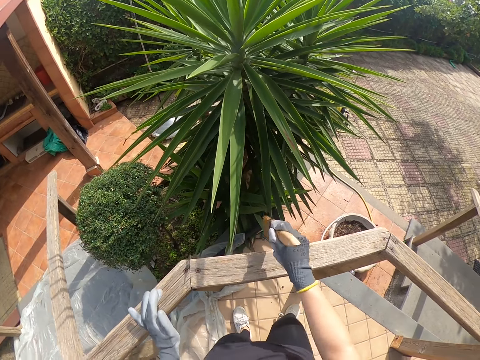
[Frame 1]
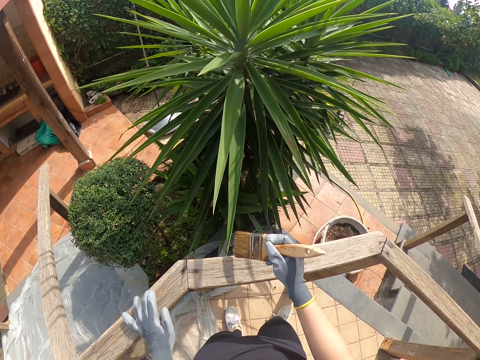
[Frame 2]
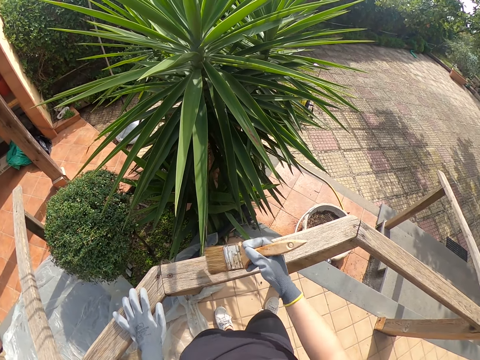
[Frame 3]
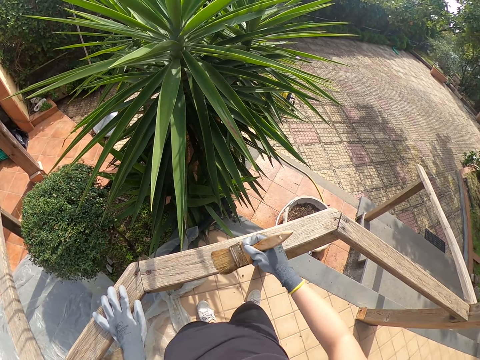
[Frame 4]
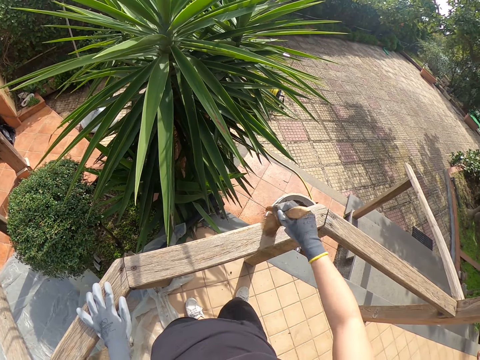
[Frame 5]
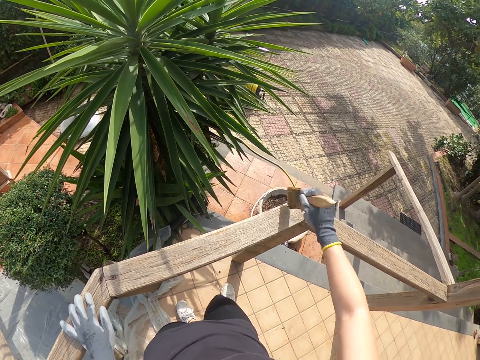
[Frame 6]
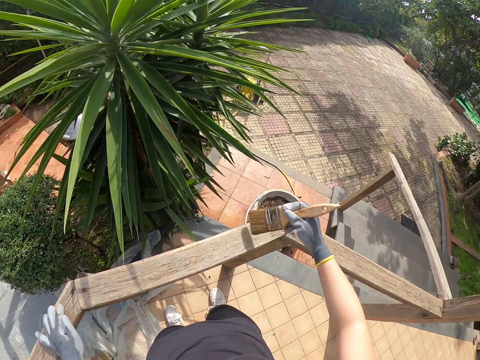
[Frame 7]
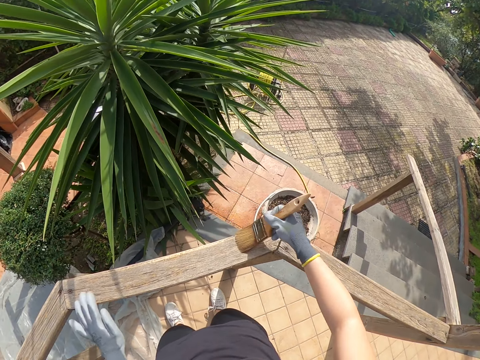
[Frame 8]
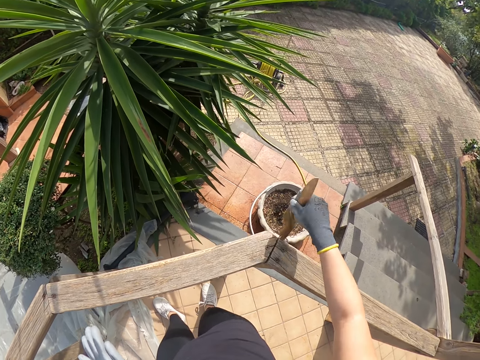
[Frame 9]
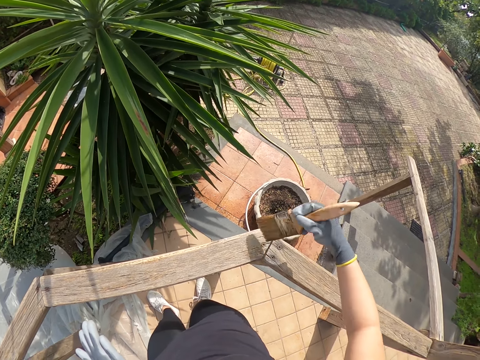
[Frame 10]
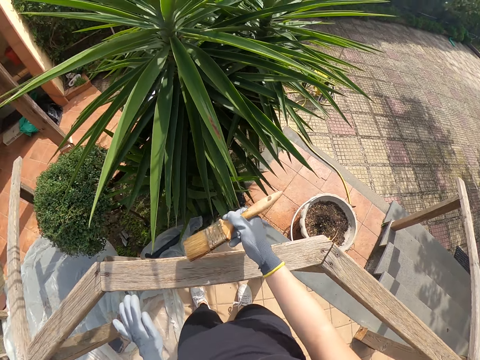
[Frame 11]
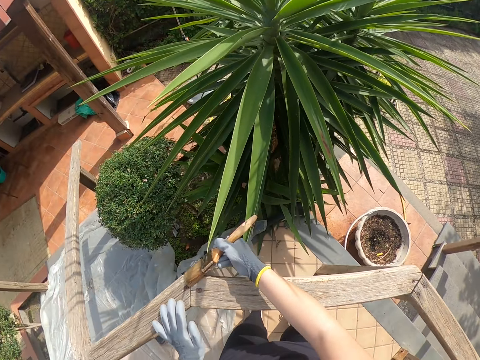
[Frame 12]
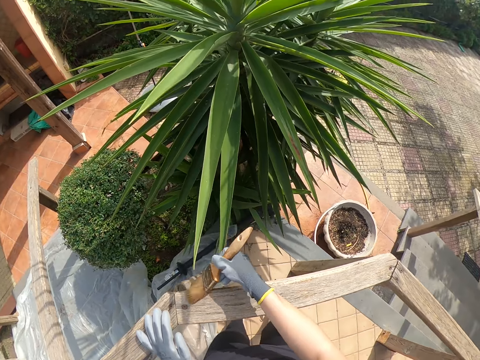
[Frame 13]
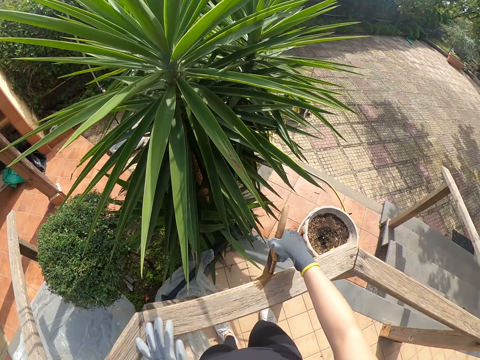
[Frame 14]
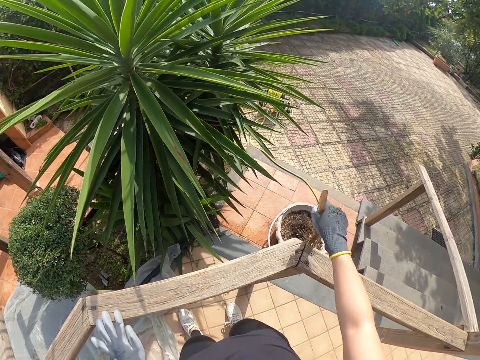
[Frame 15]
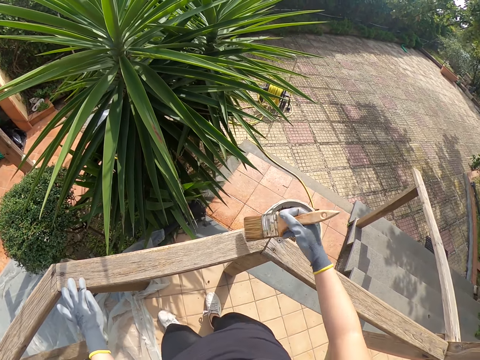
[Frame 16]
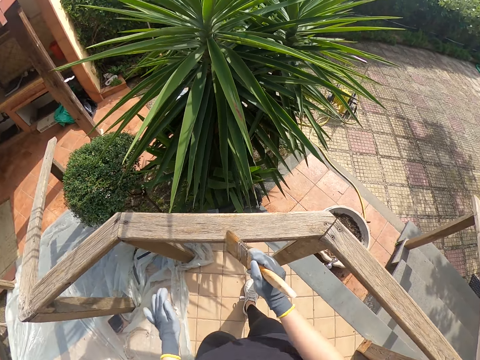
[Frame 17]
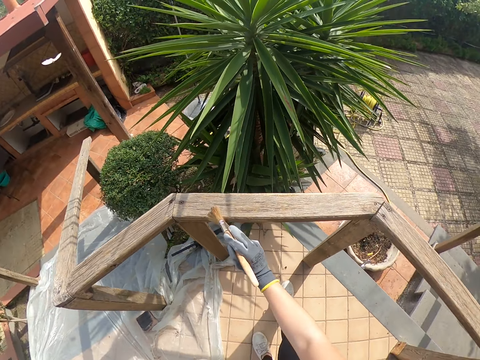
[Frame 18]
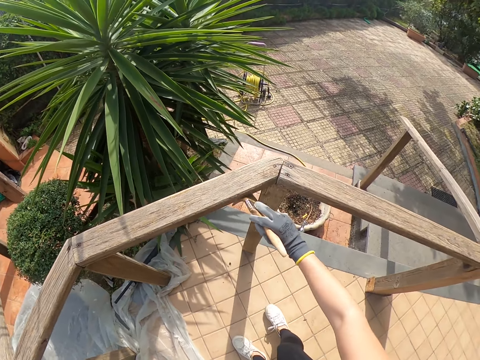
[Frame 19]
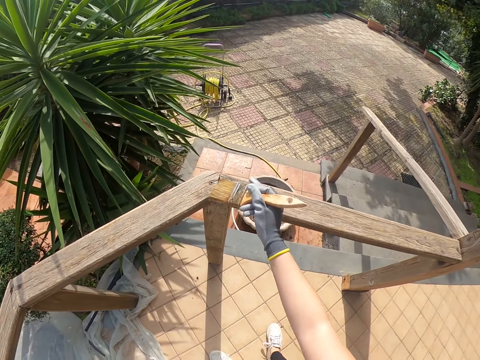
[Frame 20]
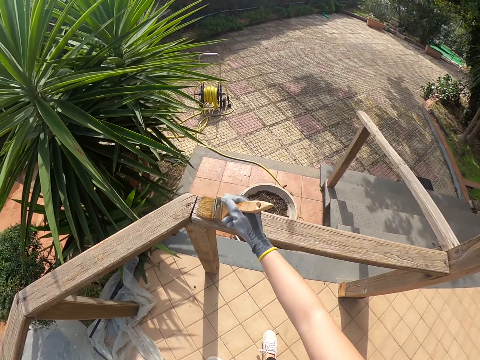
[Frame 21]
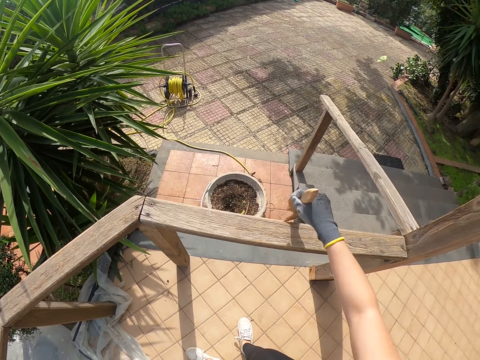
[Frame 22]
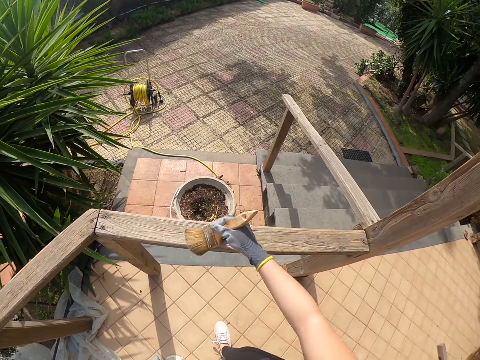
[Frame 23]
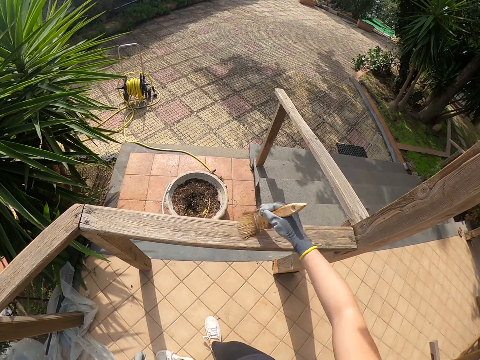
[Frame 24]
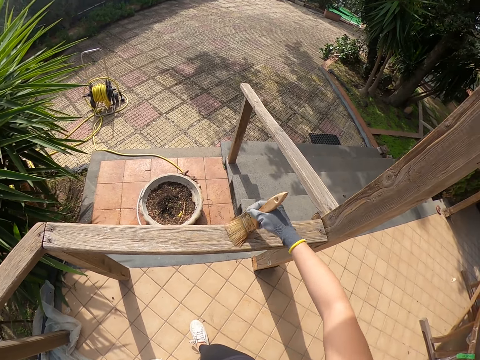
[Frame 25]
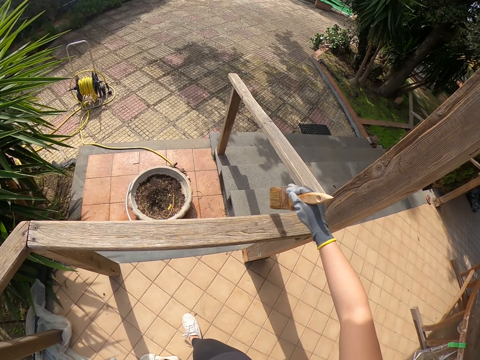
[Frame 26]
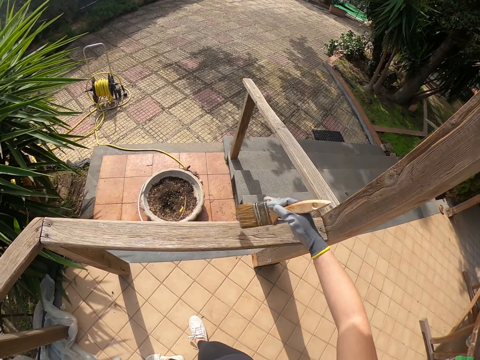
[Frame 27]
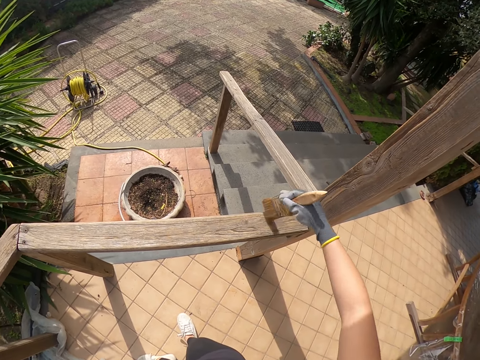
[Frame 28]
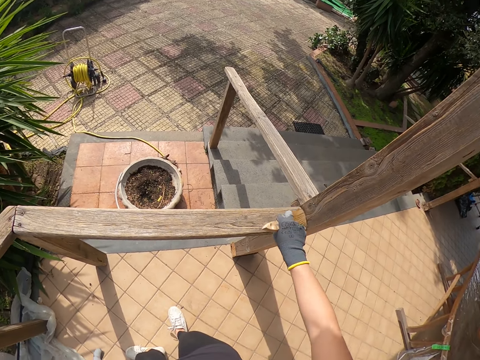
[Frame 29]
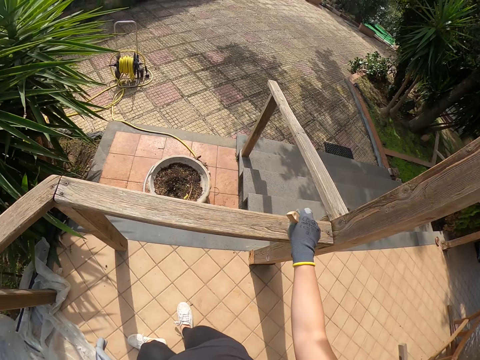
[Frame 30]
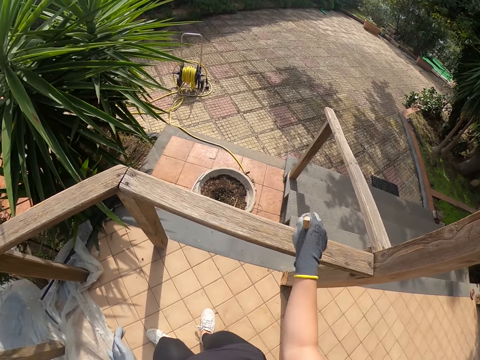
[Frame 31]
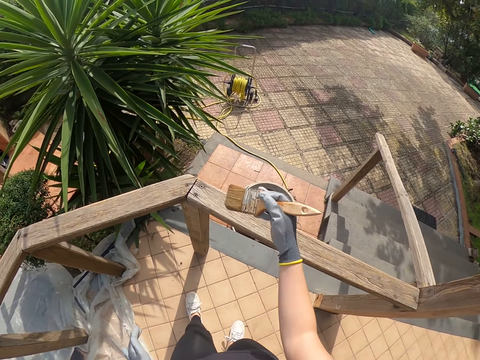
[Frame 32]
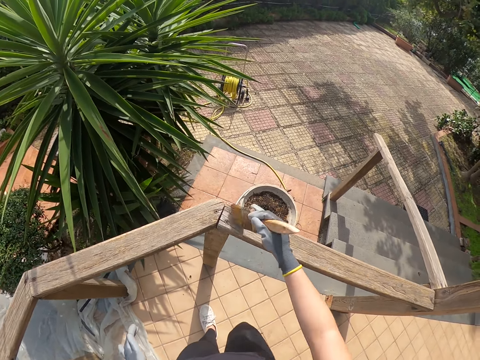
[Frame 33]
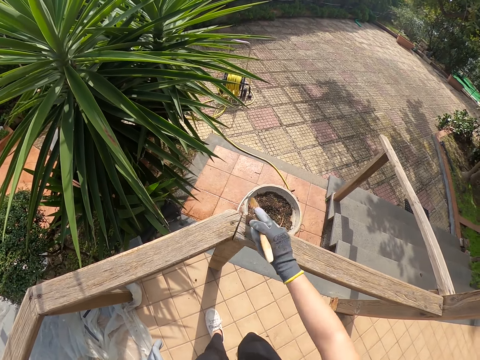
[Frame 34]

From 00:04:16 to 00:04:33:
The camera wearer moves her left hand. She removes her left hand from the wooden balcony rail. She places her left hand on the wooden balcony rail. She holds the wood with her left hand. She removes her left hand from the wooden balcony rail. She brushes the wooden balcony rail with the paint brush in her right hand. She bends.

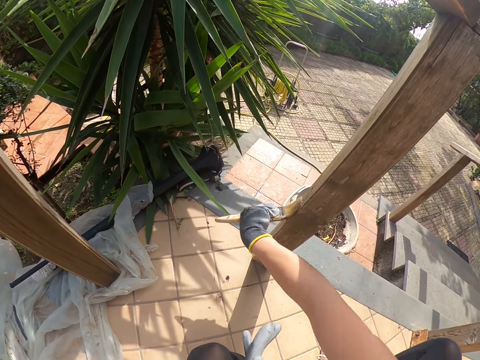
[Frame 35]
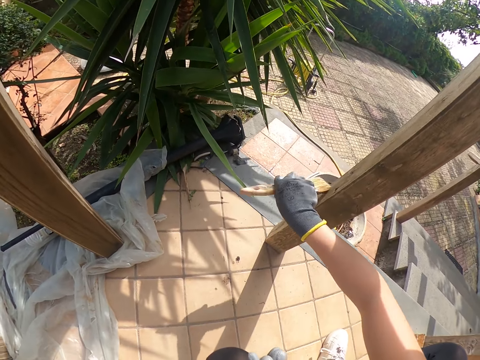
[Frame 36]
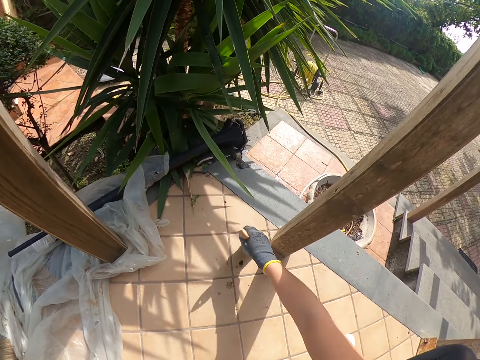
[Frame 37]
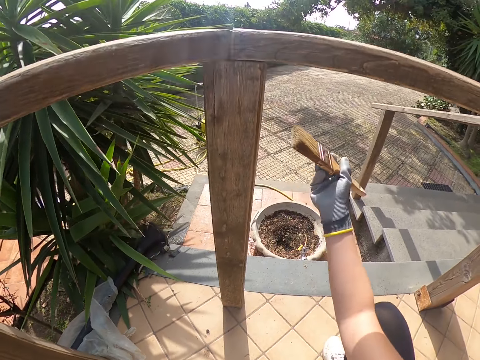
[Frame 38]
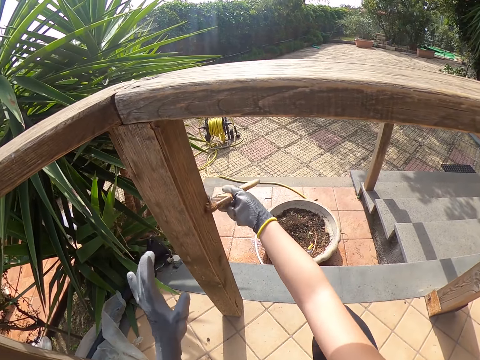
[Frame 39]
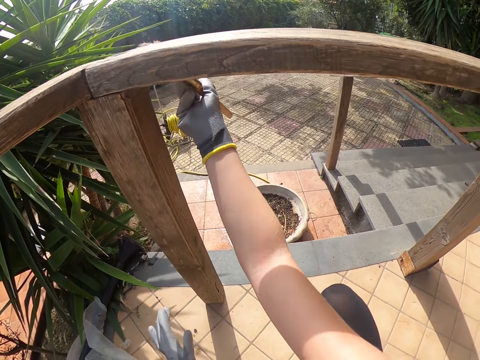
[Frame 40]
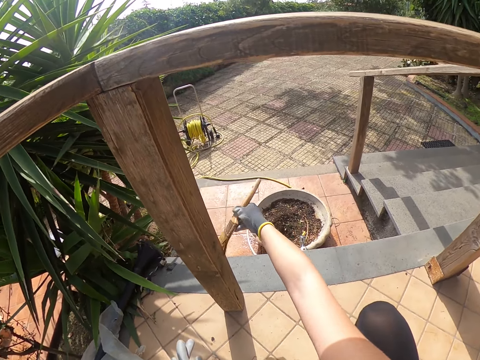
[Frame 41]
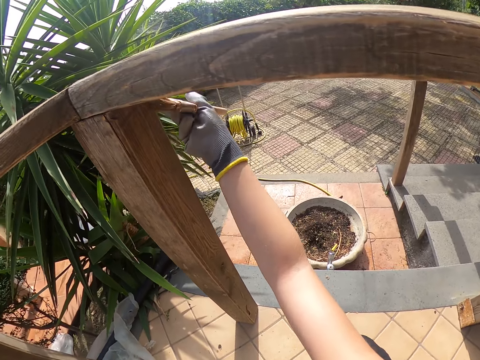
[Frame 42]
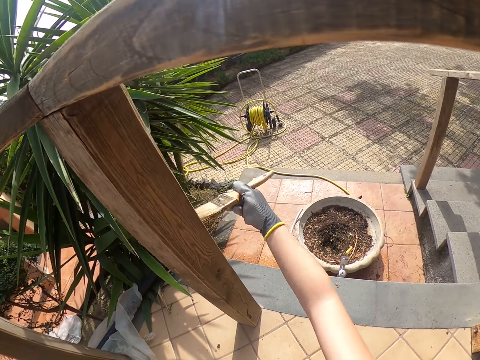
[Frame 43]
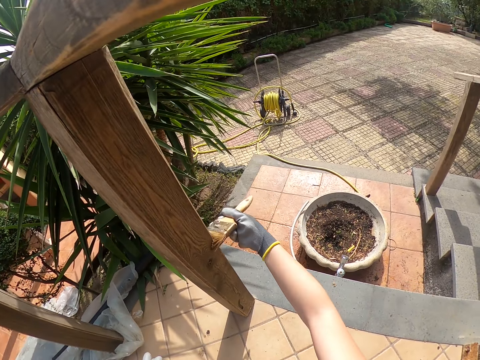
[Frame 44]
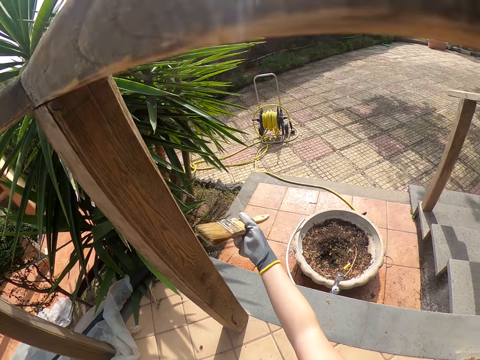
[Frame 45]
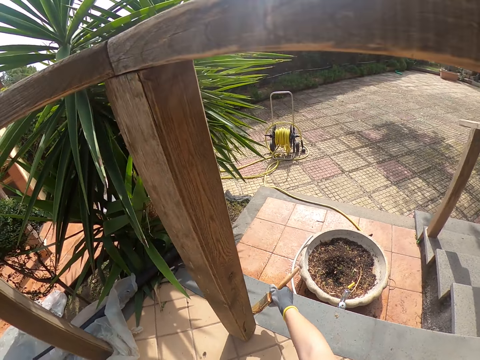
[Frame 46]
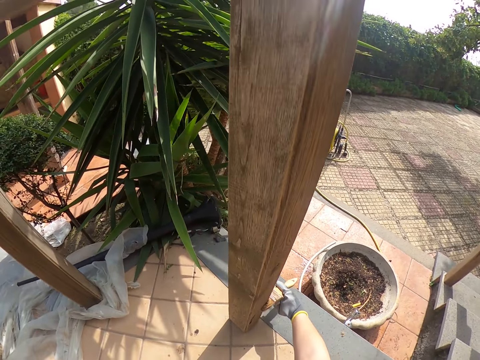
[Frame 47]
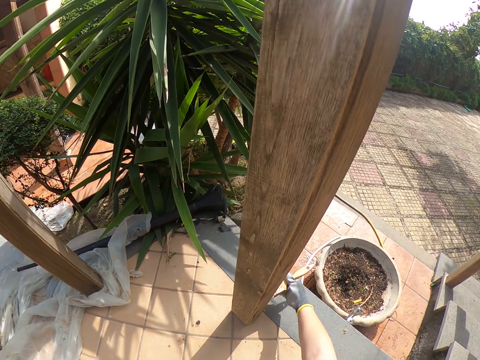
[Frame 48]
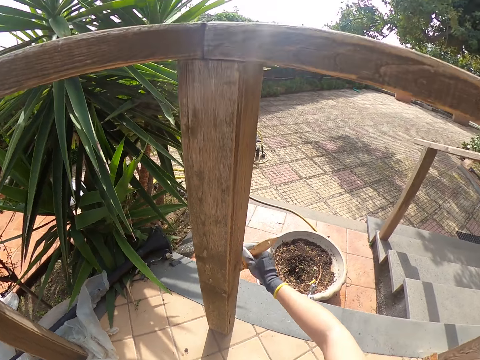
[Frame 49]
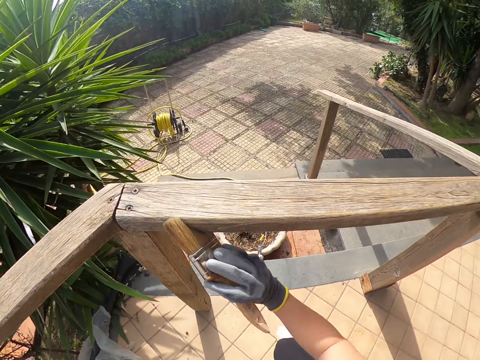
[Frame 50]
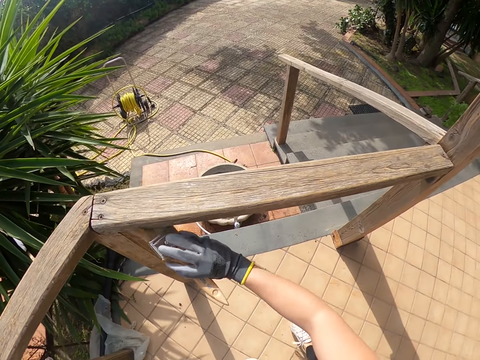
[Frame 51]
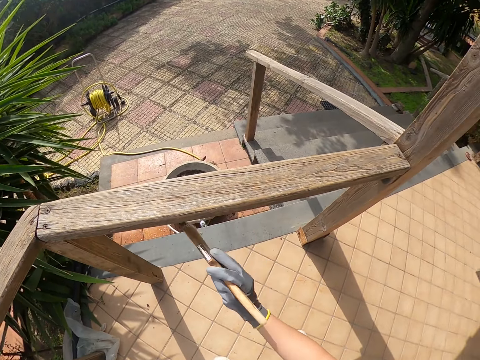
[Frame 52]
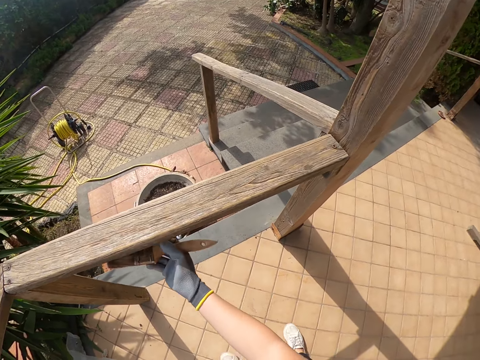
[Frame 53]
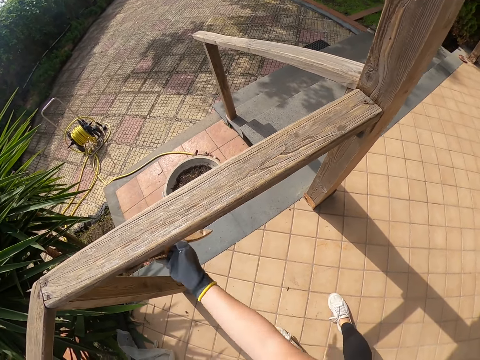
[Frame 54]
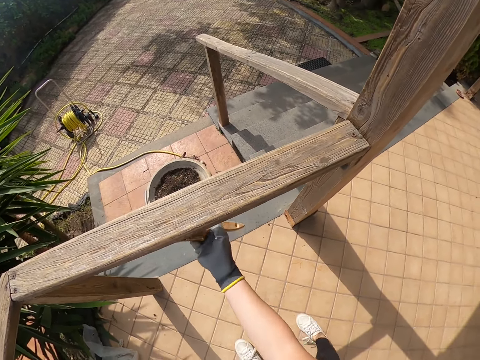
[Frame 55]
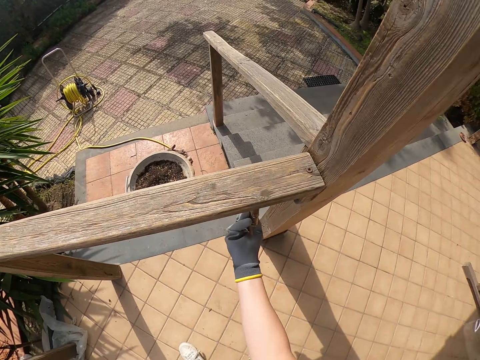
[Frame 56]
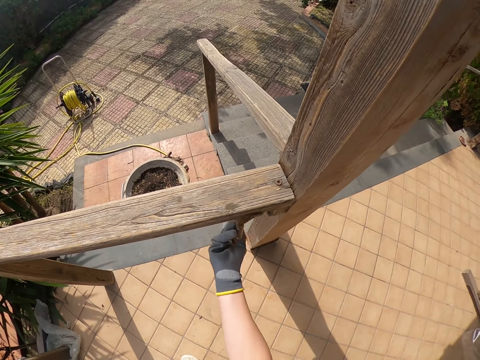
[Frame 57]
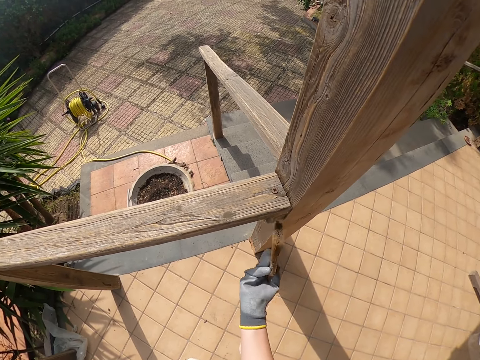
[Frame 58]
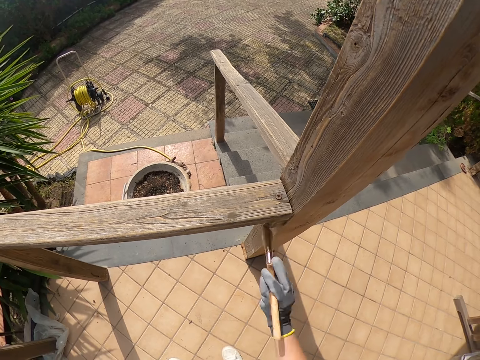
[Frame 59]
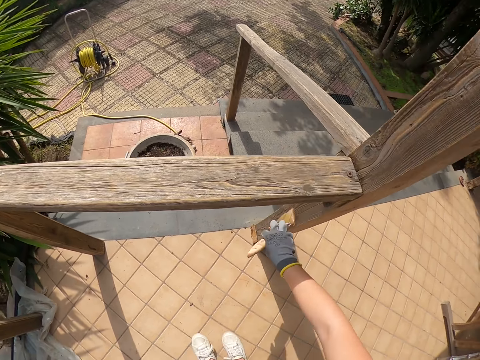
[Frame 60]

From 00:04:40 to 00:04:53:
The camera wearer brushes the wooden balcony rail with the paint brush in her right hand. She stands up. She walks around the frame. She bends.
